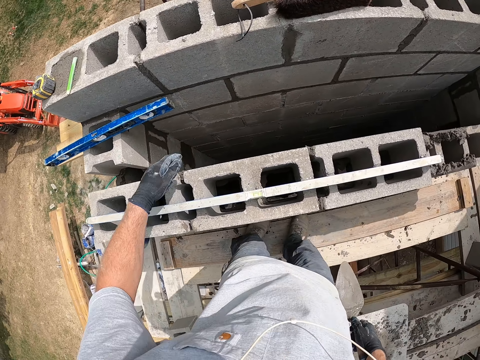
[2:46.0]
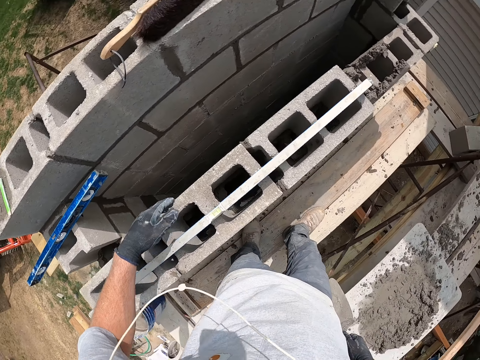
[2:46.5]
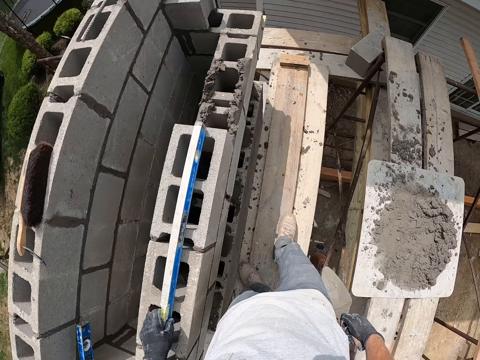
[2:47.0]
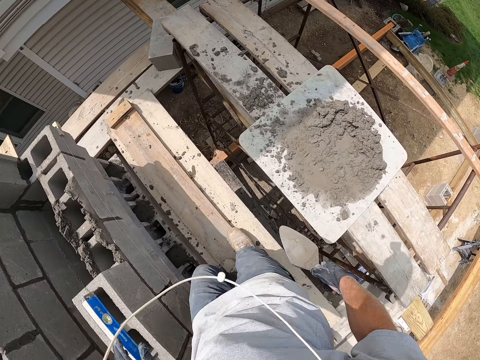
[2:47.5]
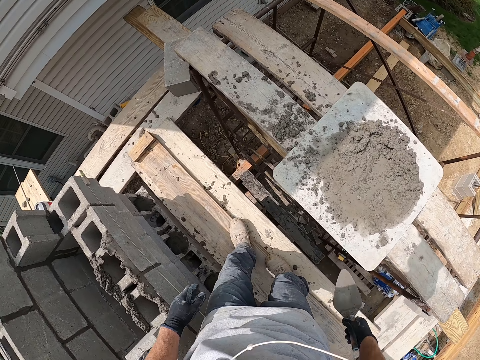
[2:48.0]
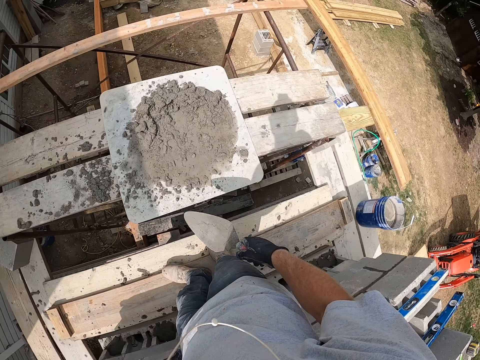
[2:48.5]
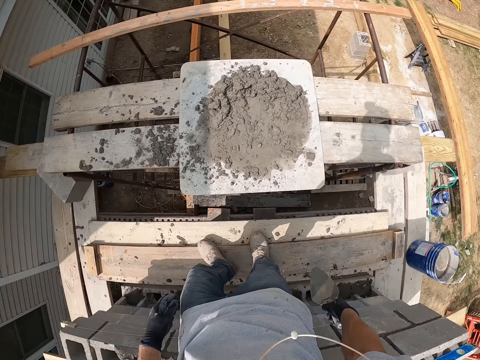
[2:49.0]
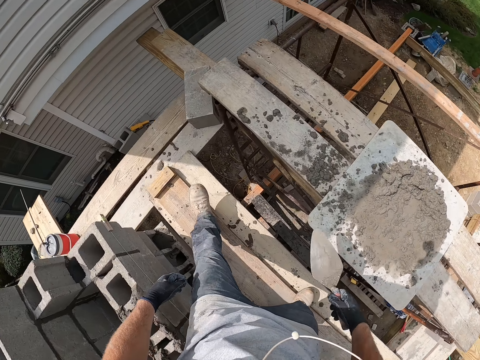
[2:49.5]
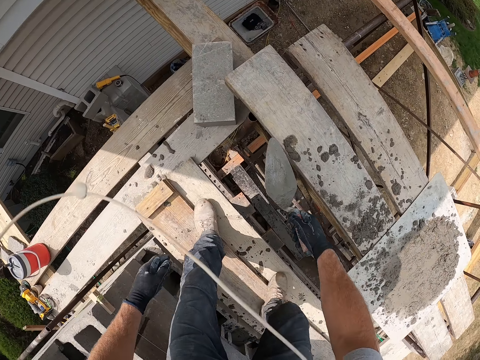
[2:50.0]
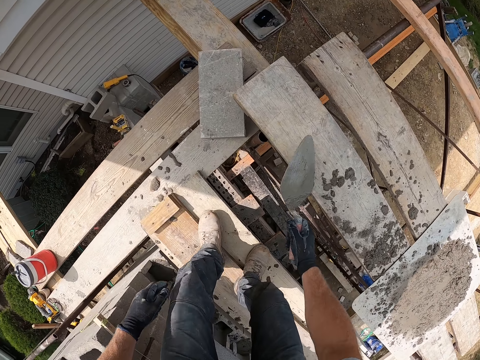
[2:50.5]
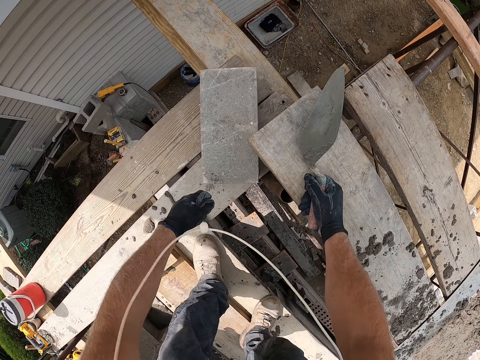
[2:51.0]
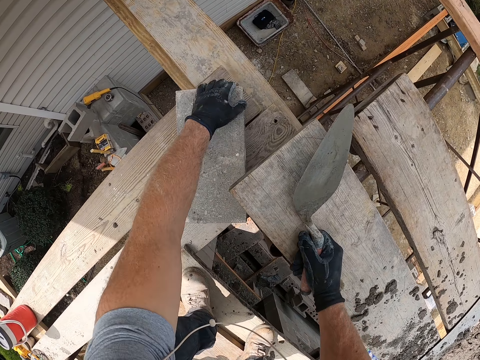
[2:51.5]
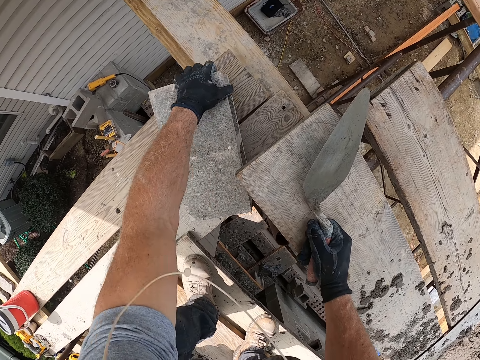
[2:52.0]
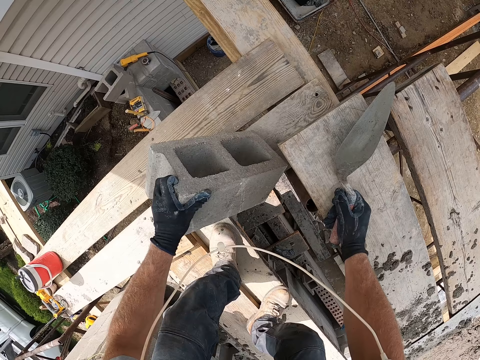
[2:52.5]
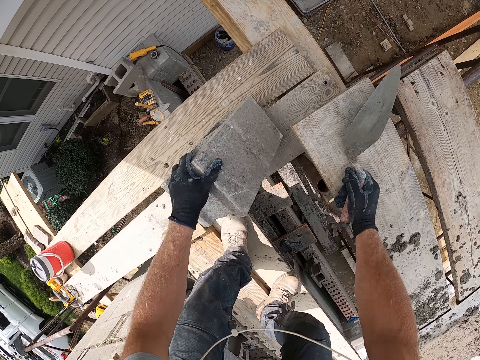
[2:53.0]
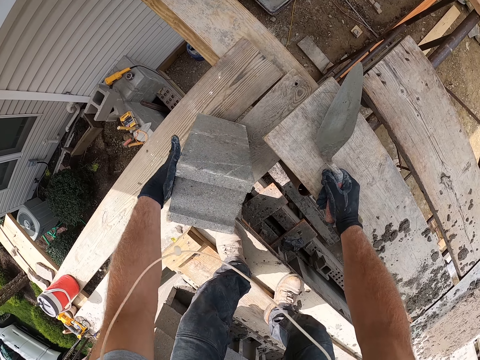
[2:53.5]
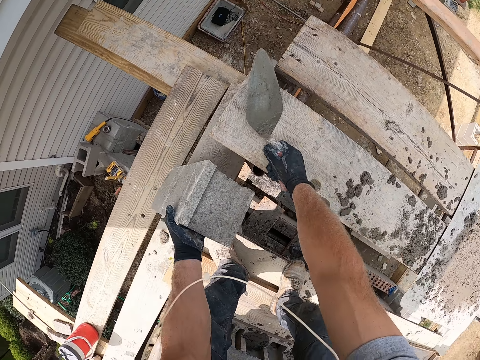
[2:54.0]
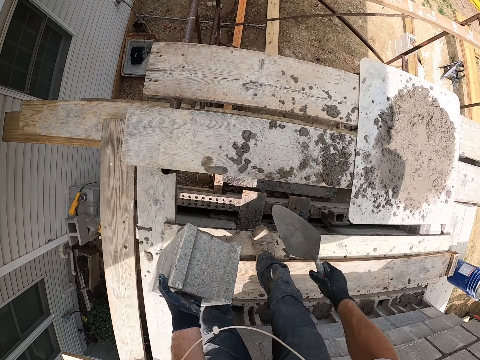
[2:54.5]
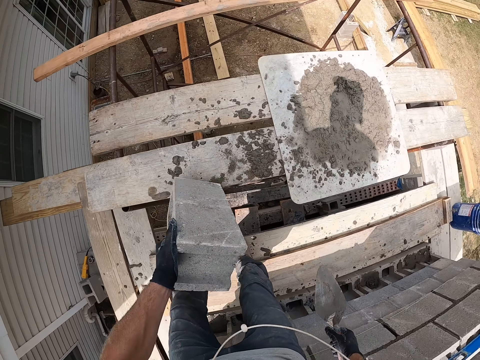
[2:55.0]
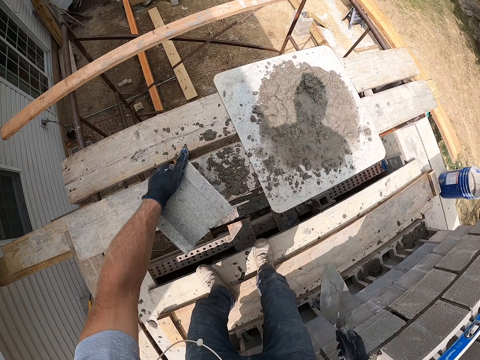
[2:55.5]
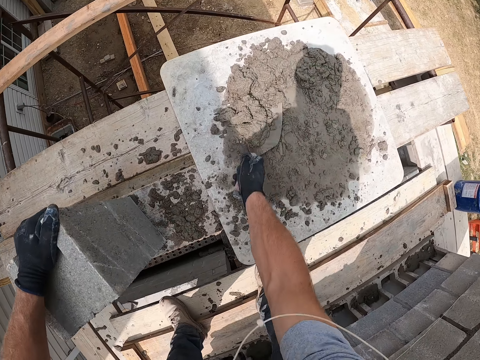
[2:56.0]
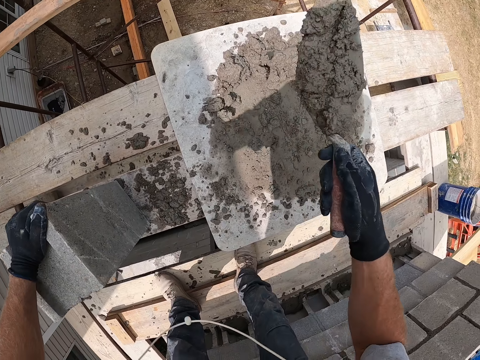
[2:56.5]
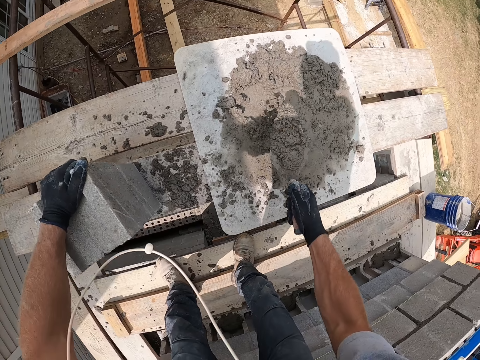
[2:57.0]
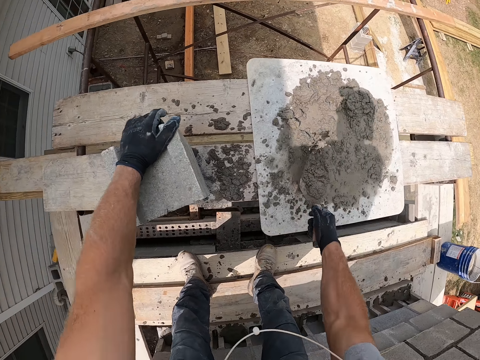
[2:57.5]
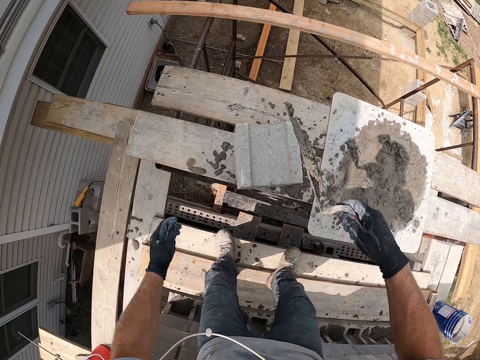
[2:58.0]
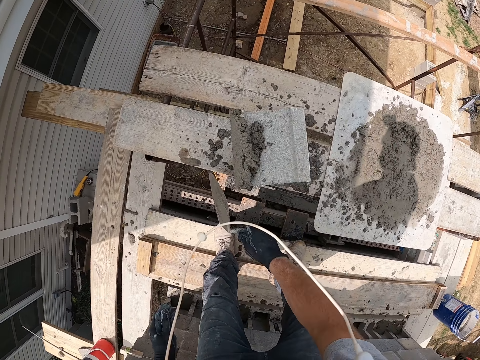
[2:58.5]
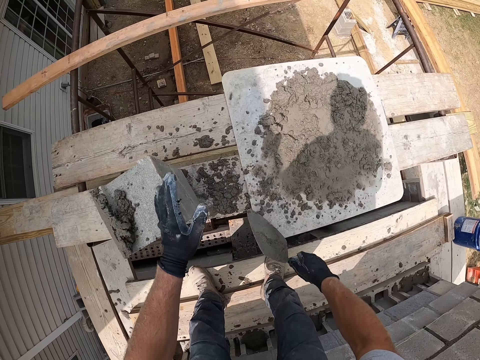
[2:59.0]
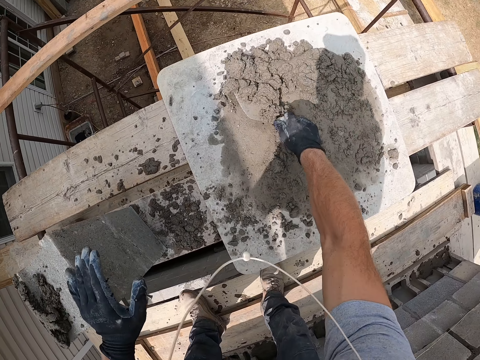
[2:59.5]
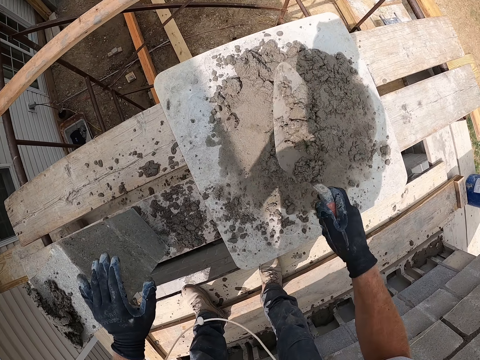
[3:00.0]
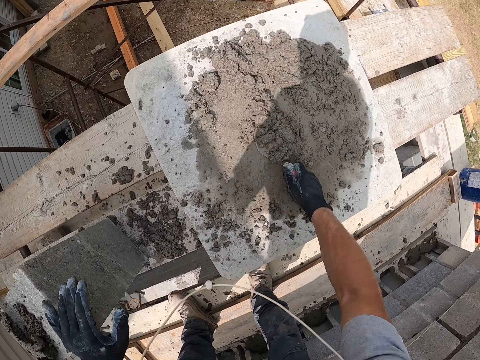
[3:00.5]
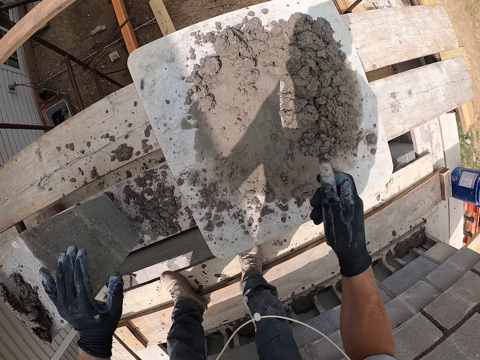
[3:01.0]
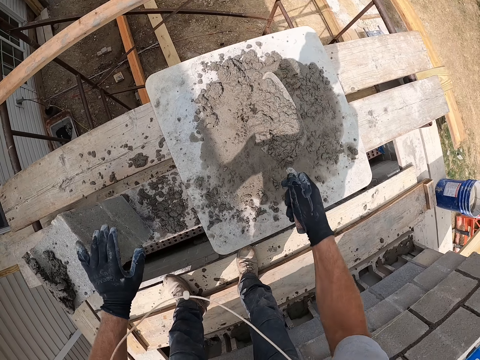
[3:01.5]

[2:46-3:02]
The camera wearer touches the cement on the brick block. He walks around the construction site and looks around the construction site. He moves the cement on the piece of wood with the spatula. He places his hand on the wood. He carries a concrete block with his left hand. He picks up the cement brick block. He drops the concrete block on the wooden plank. He picks cement with the construction cement spatula. He places the cement on the cement brick block. He holds the cement brick block. He picks cement with the construction cement spatula.

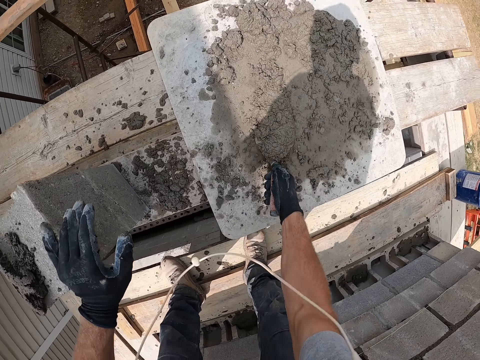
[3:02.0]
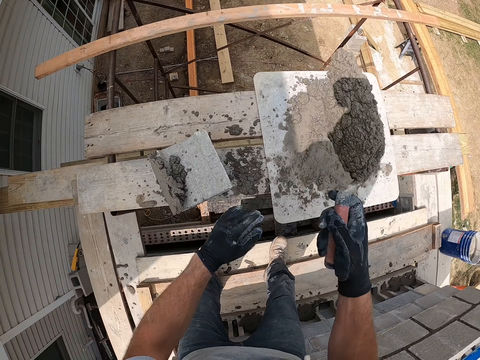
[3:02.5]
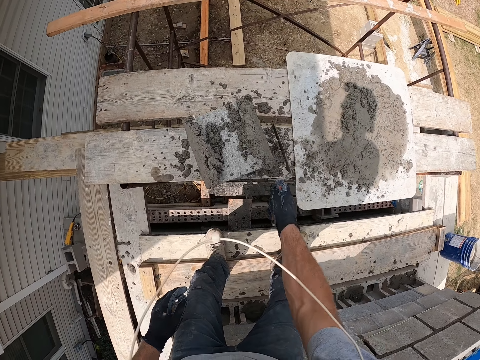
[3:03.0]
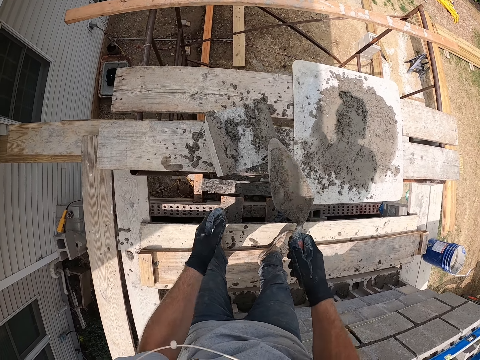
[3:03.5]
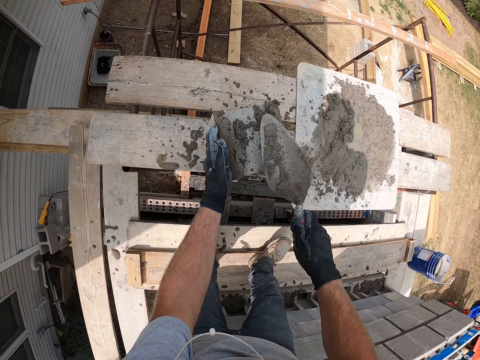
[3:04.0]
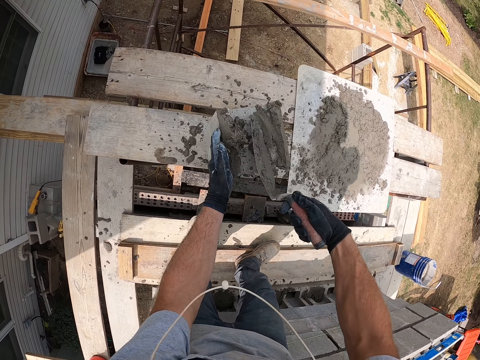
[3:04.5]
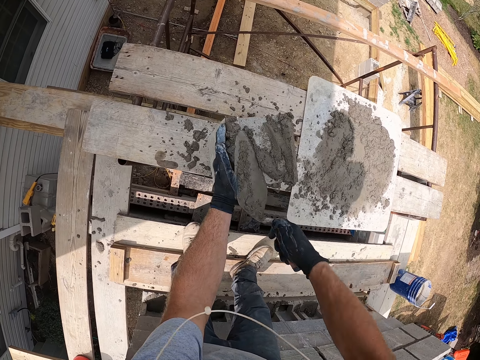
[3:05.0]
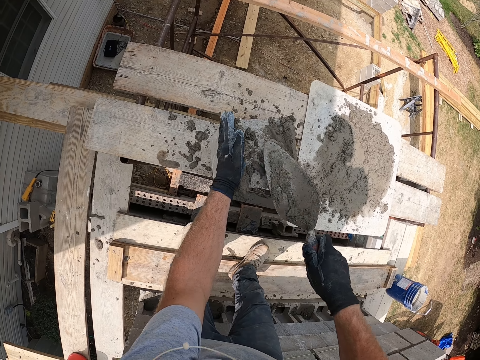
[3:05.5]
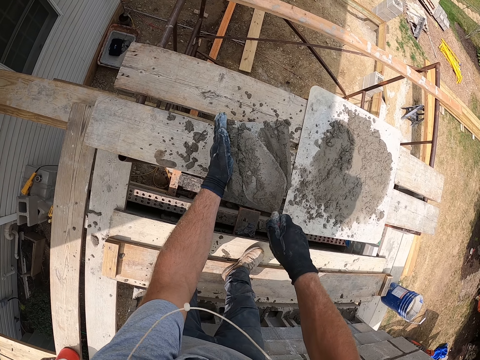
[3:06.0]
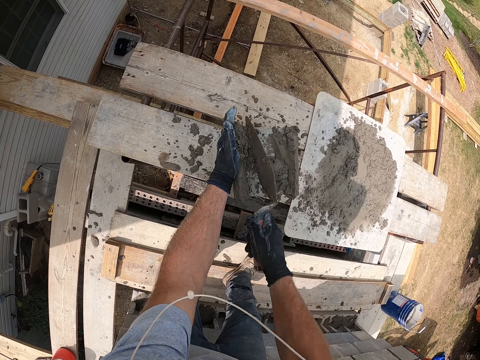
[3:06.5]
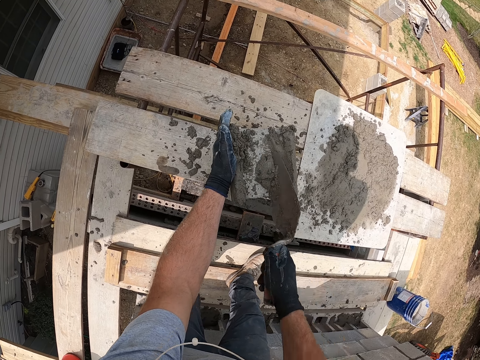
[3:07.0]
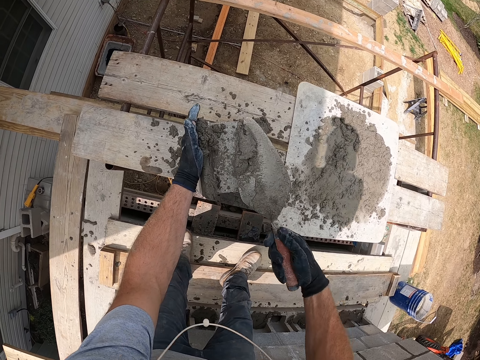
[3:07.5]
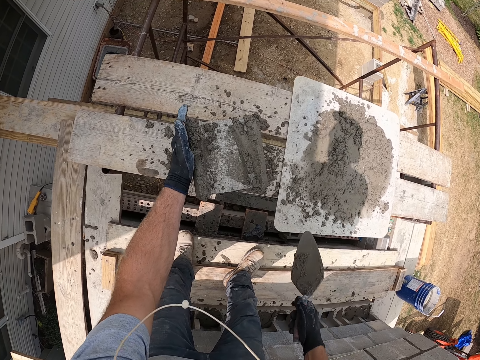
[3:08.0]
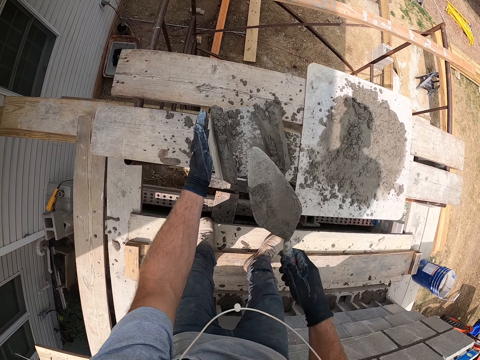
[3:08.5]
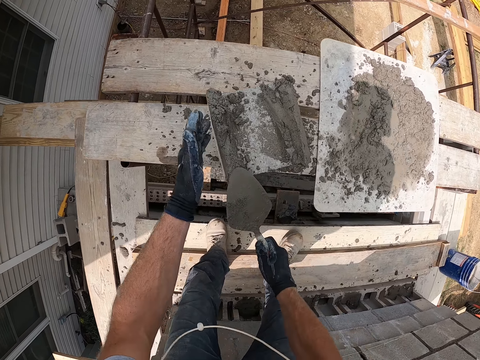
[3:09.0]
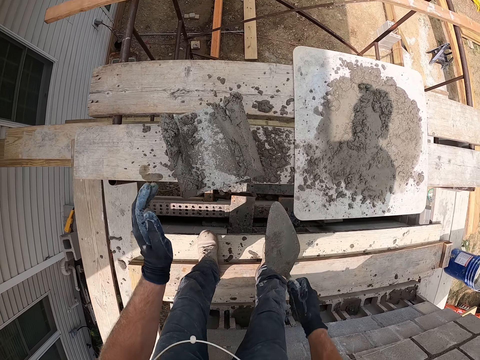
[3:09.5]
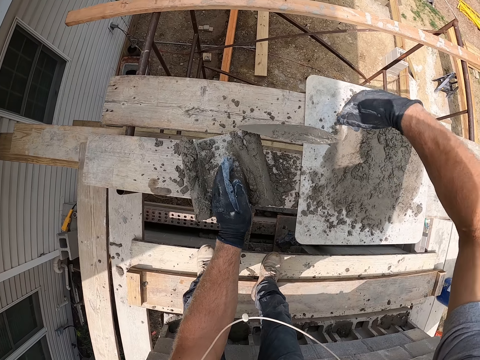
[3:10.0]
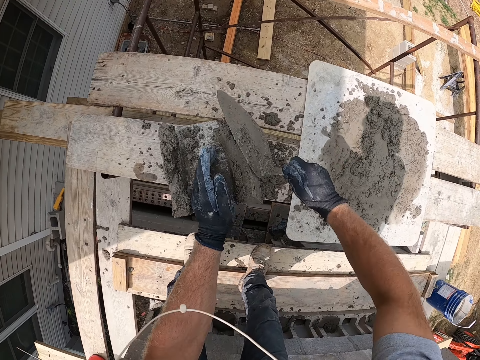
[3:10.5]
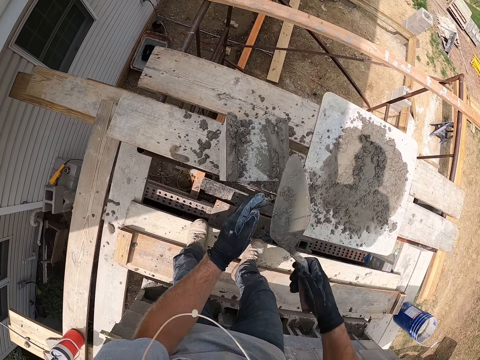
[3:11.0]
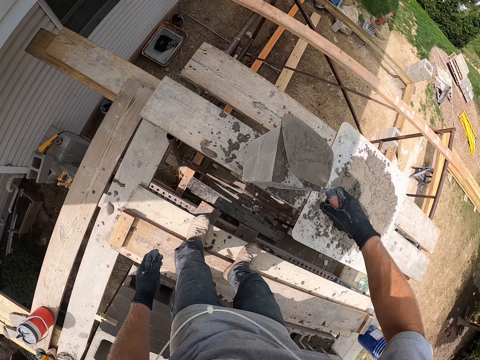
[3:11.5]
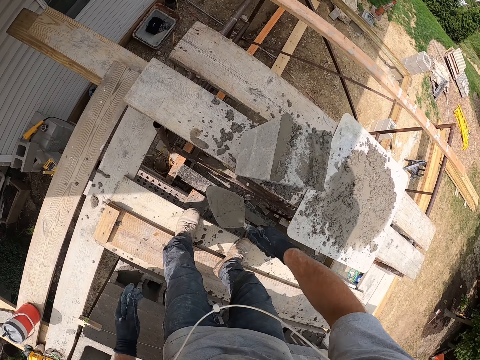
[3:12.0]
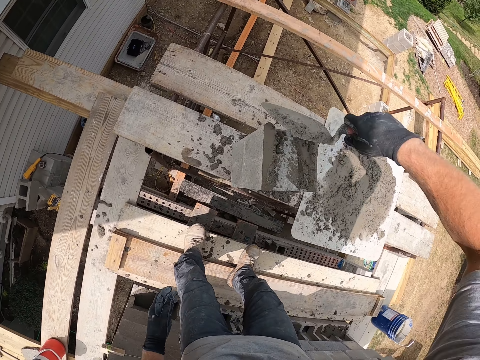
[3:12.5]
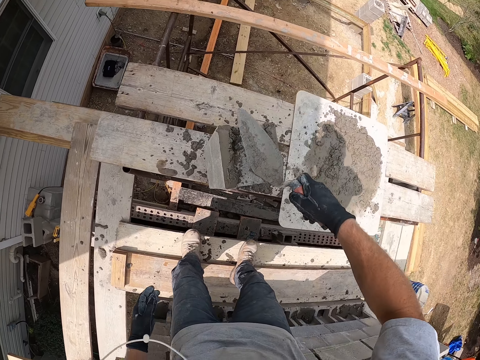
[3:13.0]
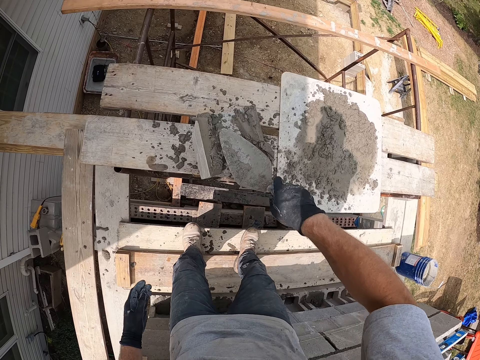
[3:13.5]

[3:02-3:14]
The camera wearer places the cement on the cement brick block. They align the cement. They pick cement with the construction cement spatula. They drop the cement in the mixture. They align the cement.
